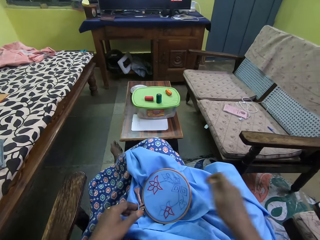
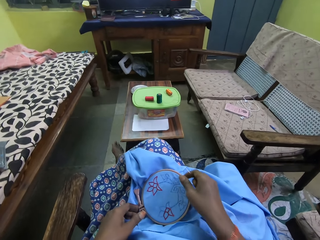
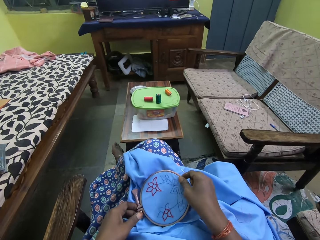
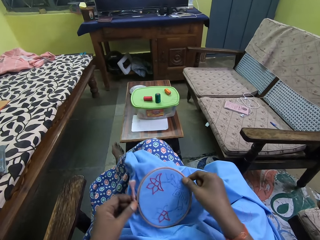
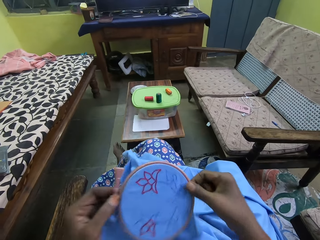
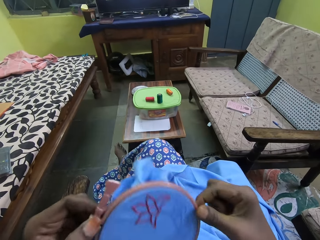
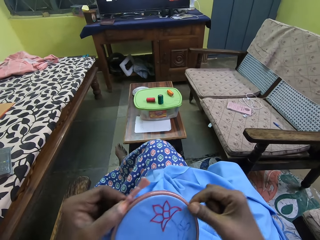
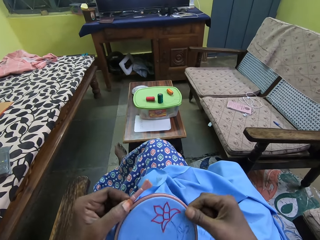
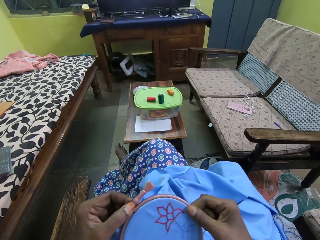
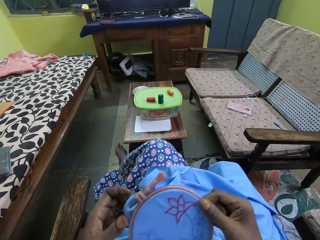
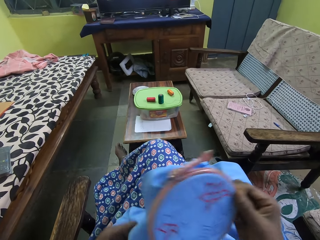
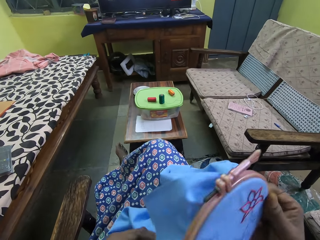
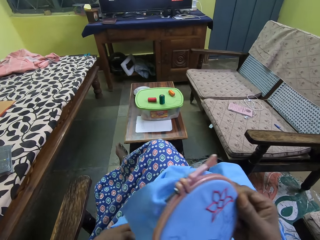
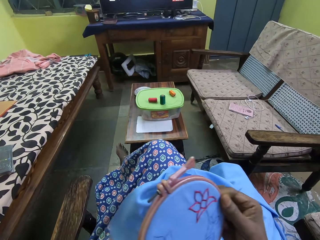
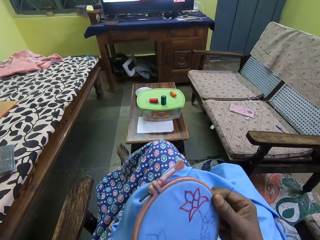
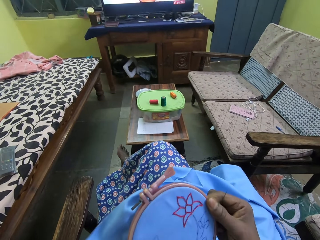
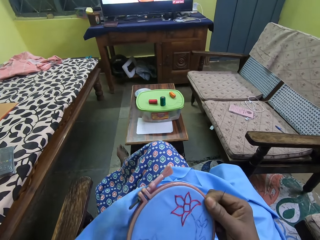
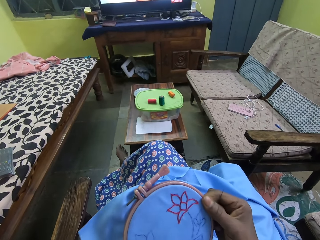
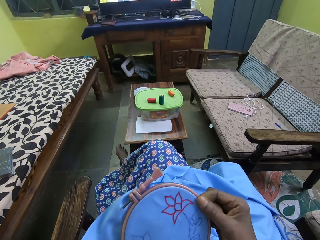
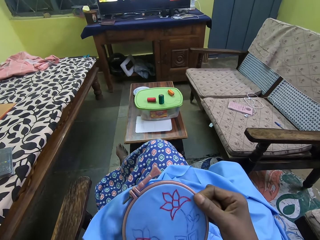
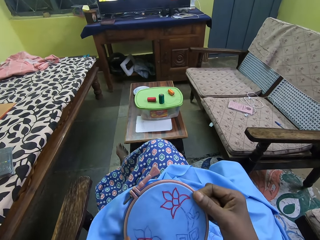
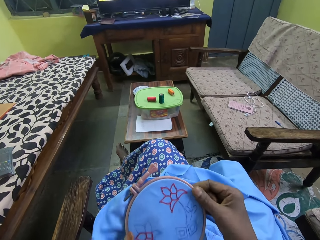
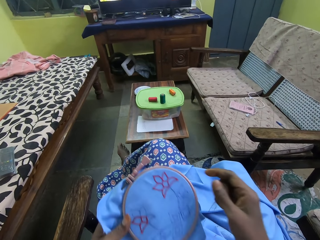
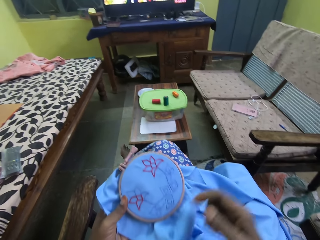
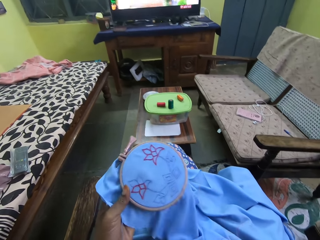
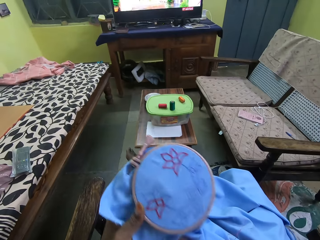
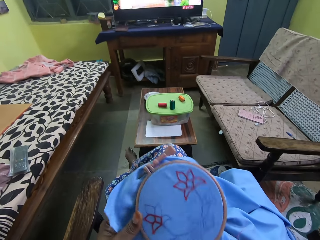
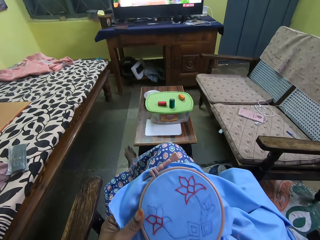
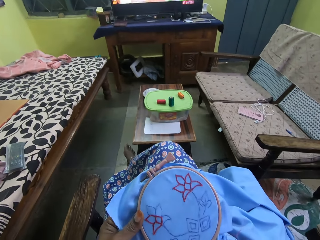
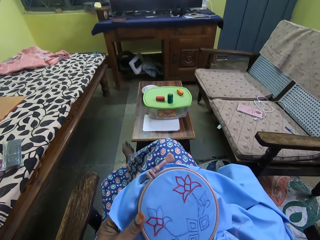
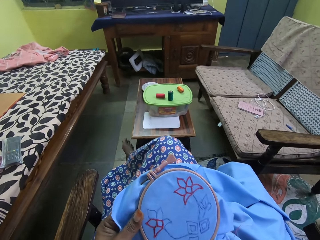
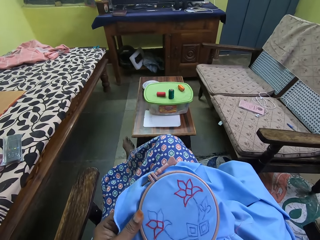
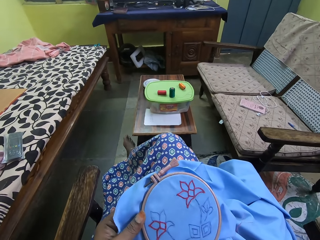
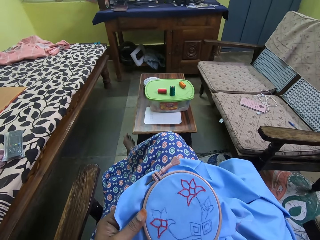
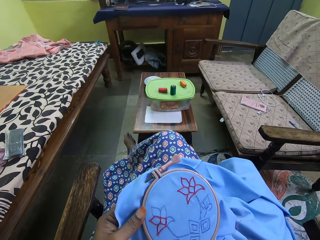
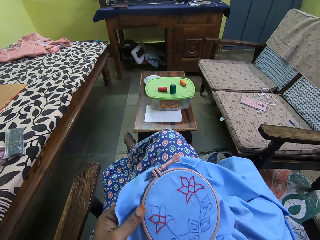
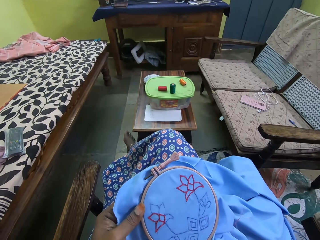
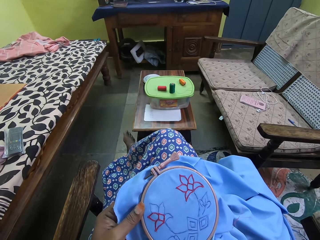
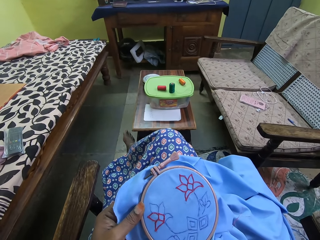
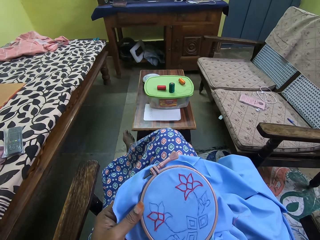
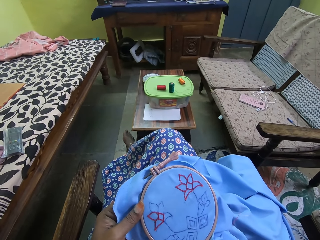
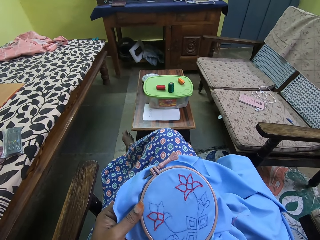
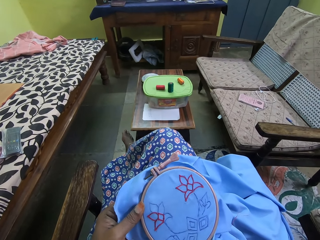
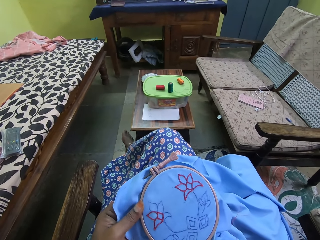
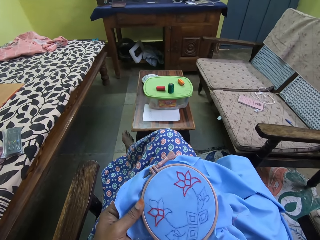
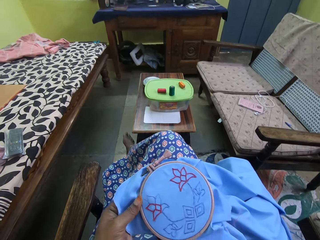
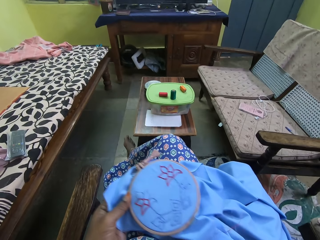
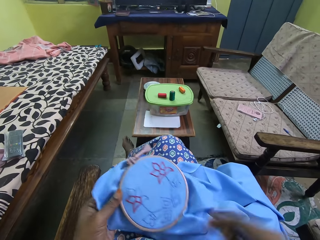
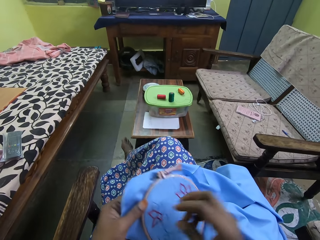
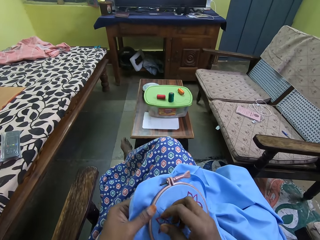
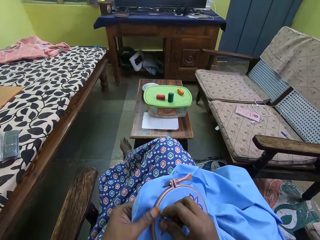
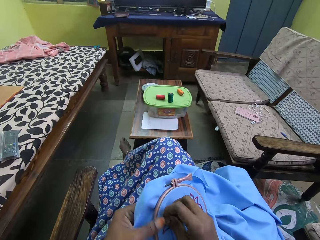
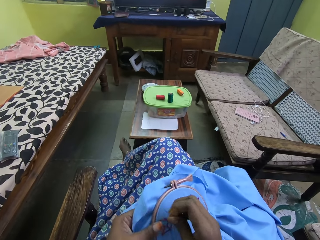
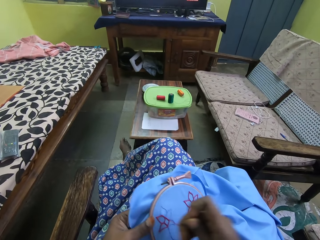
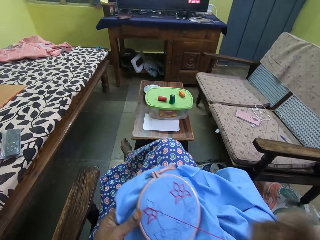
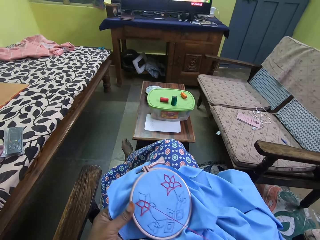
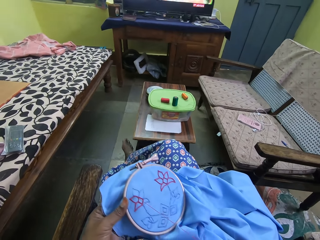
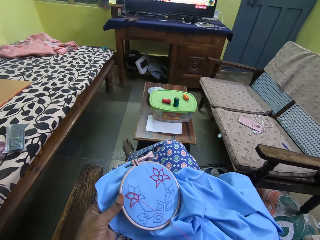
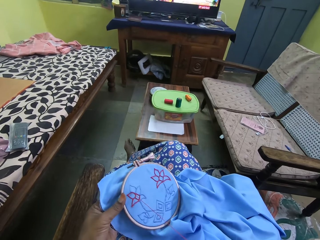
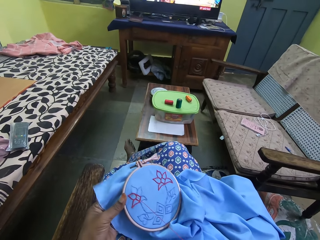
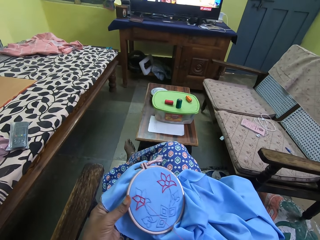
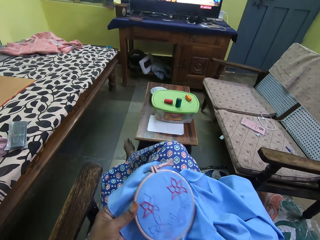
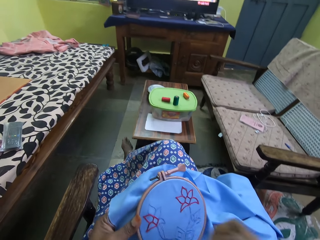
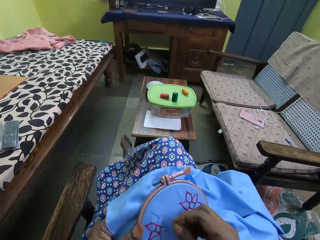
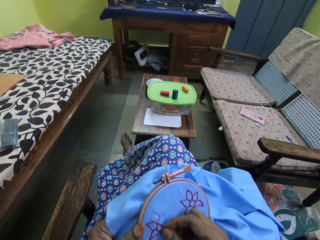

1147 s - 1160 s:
The camera wearer picks the embroidery hoop or clothing from their legs with both hands. They hold the embroidery hoop with their left hand. They sew the embroidery hoop with the threaded needle in their right hand. They knit the clothing in their hand with a needle and a thread.

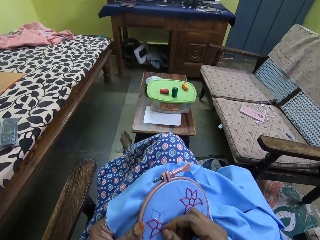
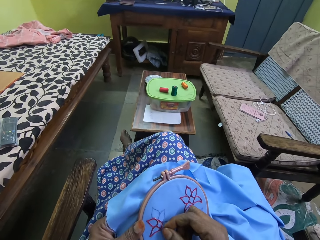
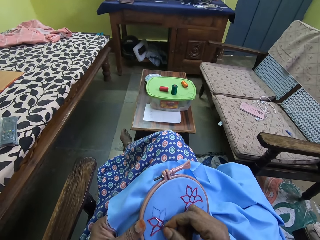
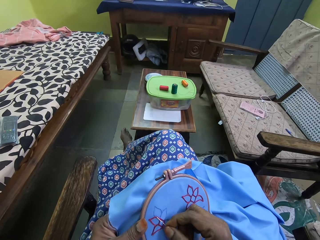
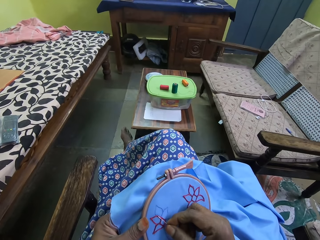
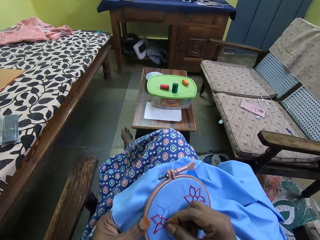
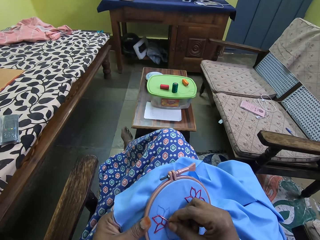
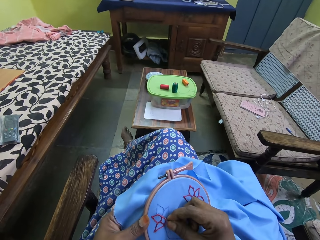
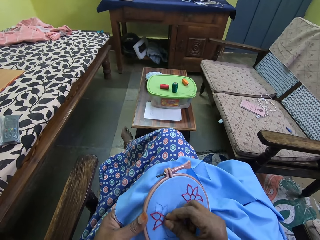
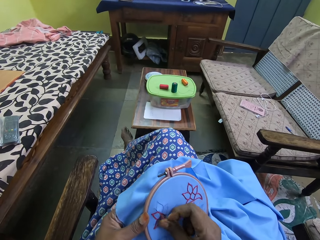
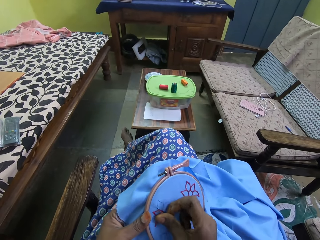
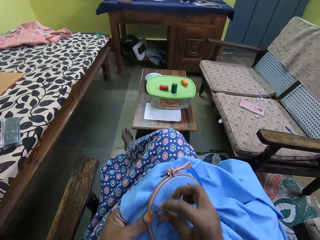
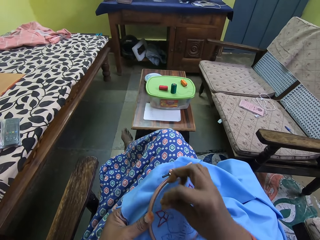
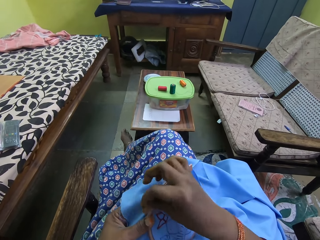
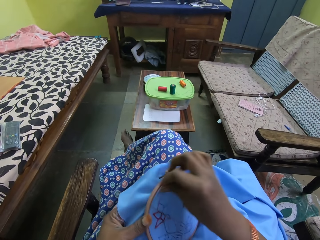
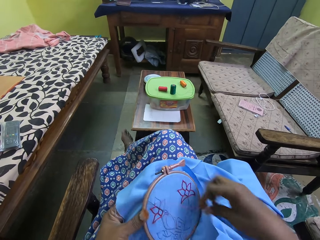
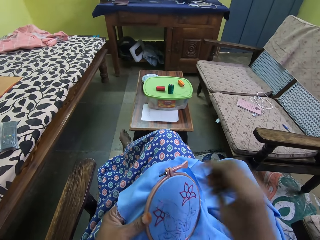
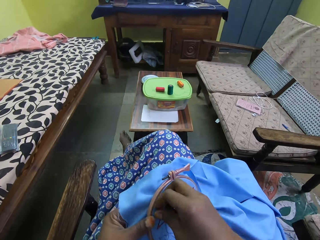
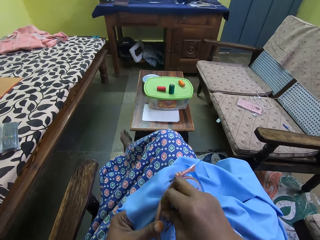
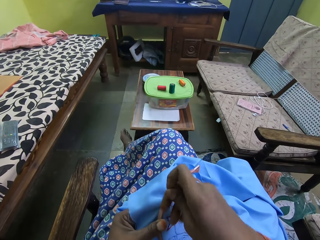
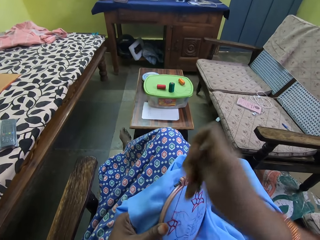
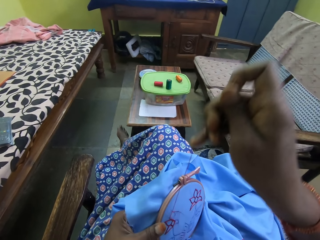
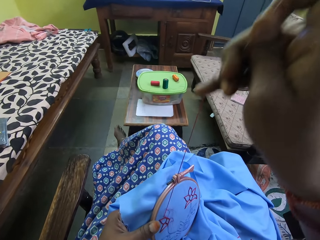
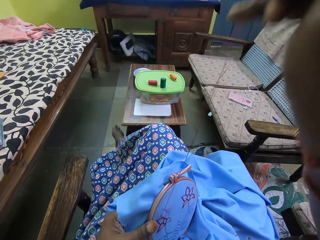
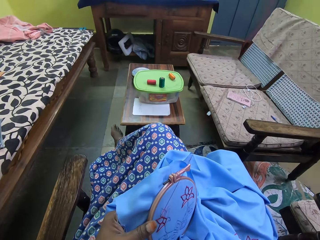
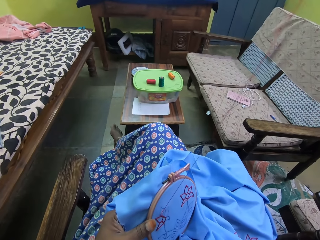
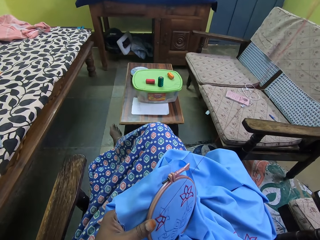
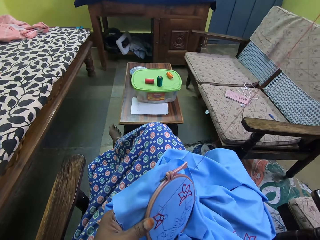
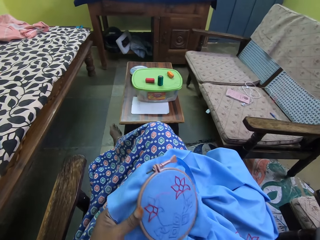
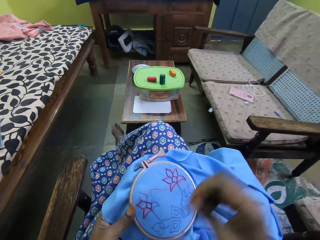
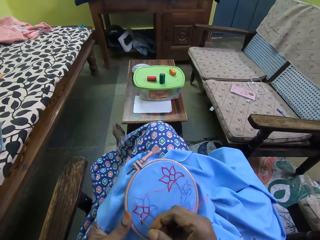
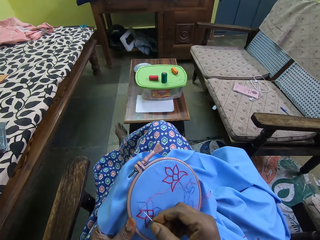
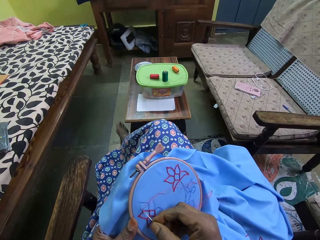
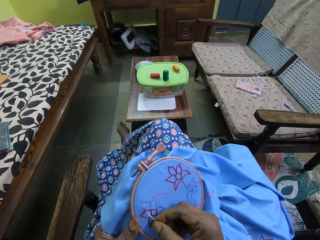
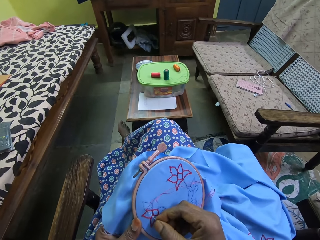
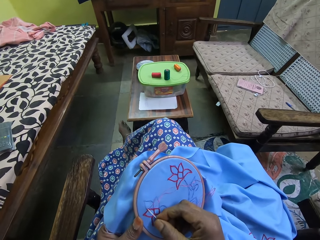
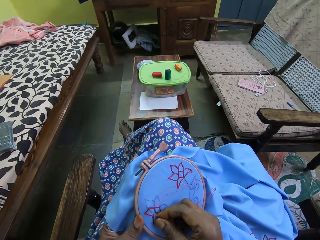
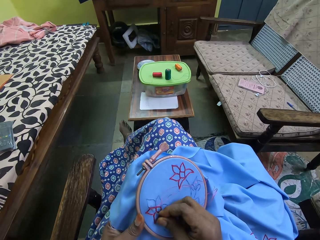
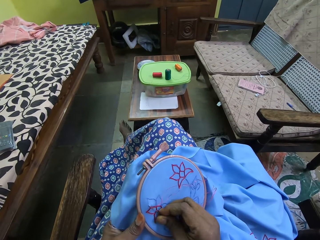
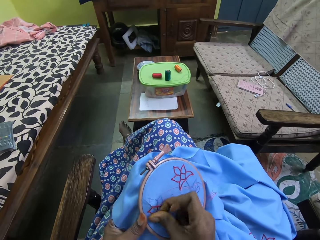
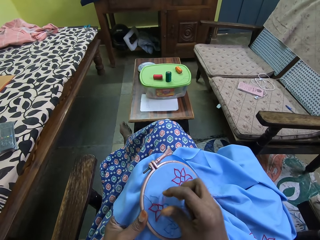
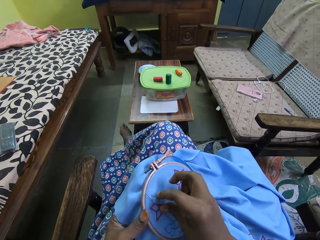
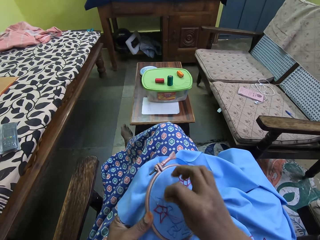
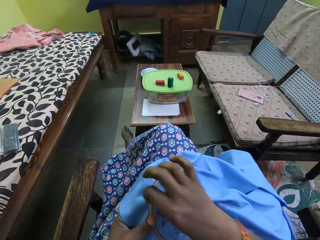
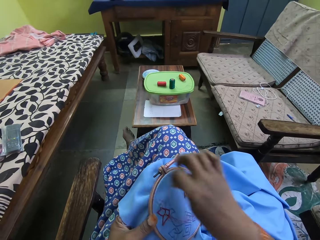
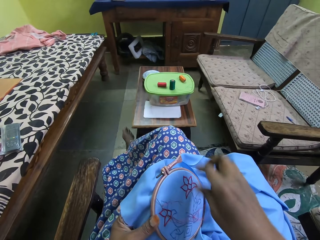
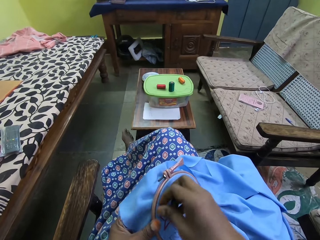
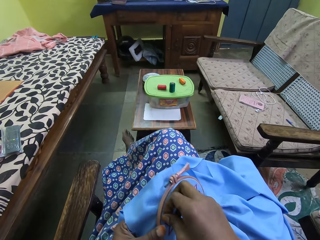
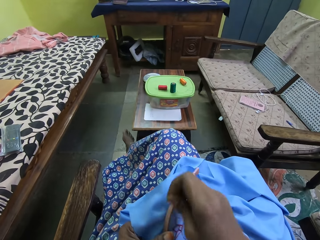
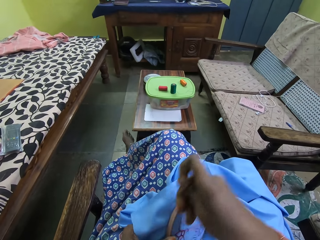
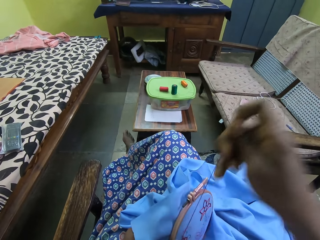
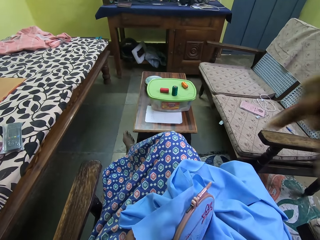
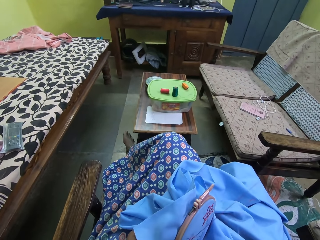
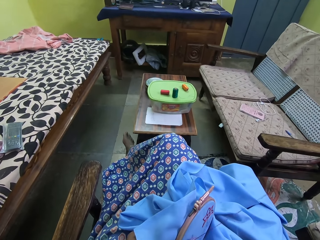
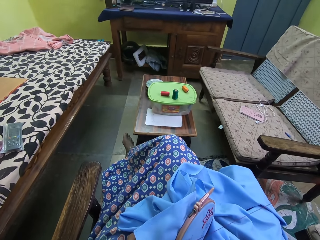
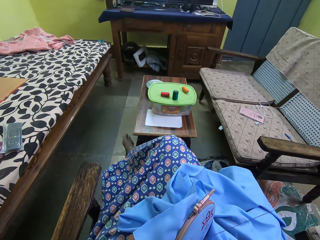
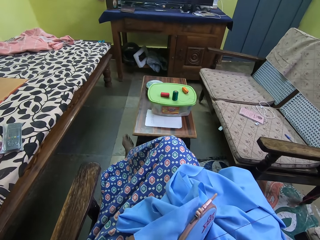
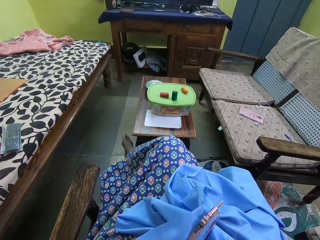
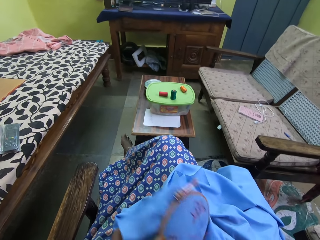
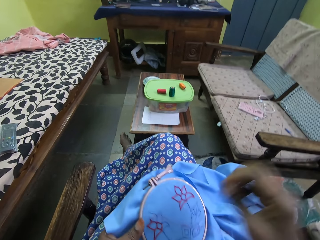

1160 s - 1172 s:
The camera wearer knits the clothing in his hand with a needle and a thread. He pulls the needle on top of the clothing. He knits the clothing in his hand with the needle and the thread. He puts the thread over the needle on the clothing. He pulls the needle on top of the clothing.
